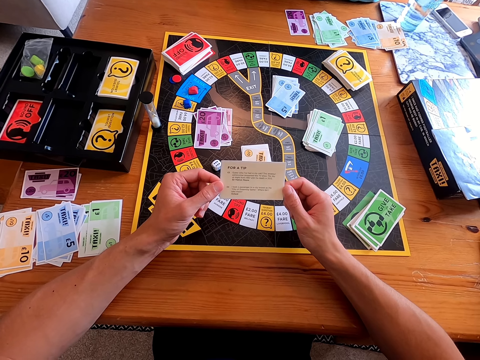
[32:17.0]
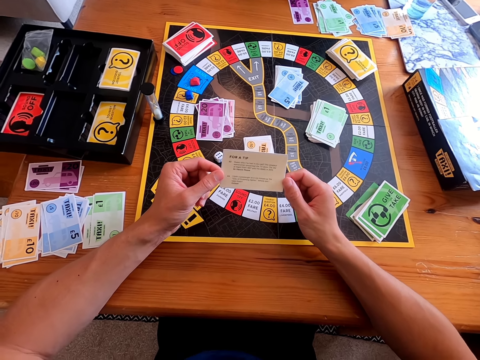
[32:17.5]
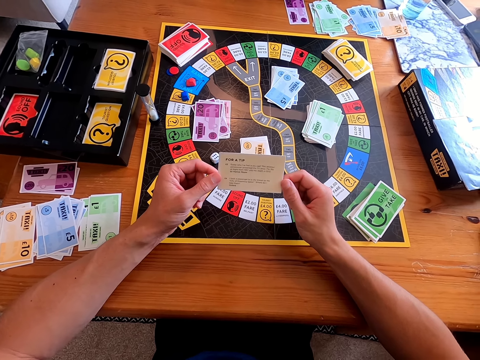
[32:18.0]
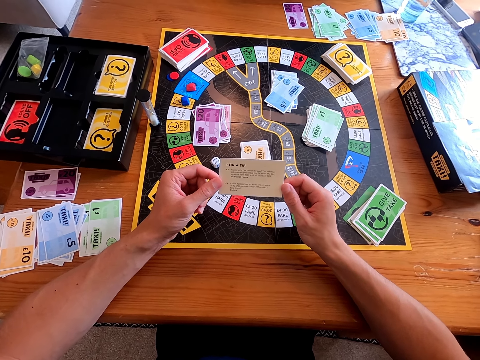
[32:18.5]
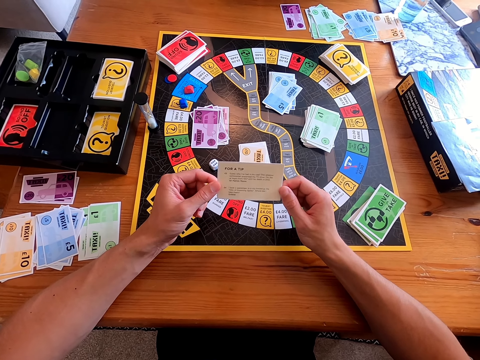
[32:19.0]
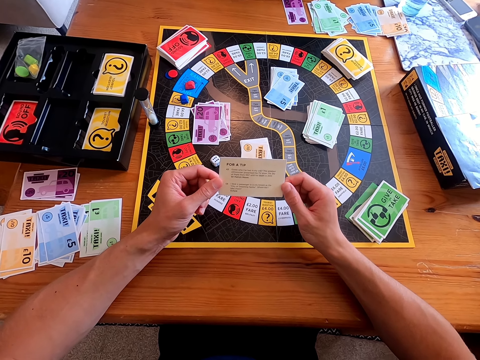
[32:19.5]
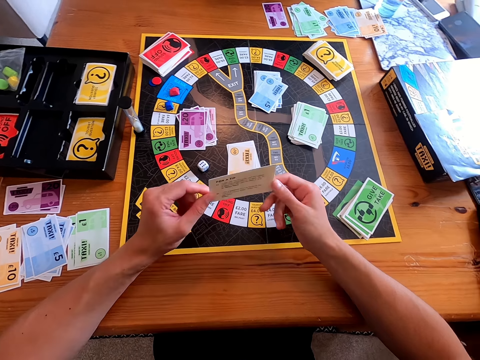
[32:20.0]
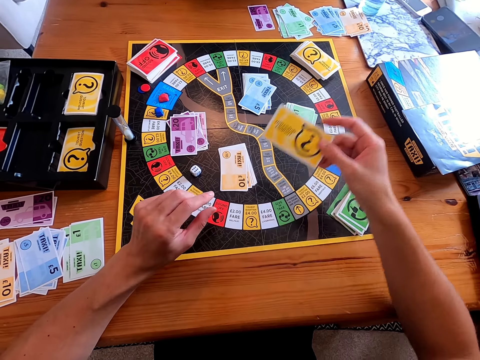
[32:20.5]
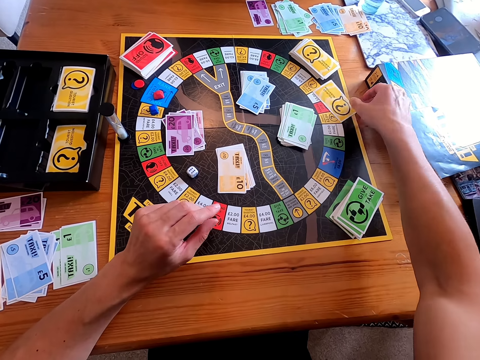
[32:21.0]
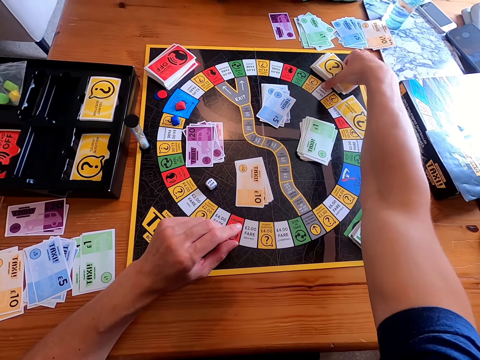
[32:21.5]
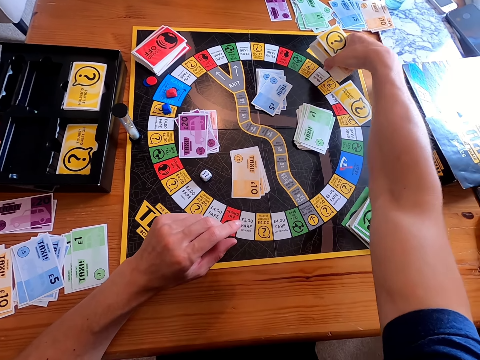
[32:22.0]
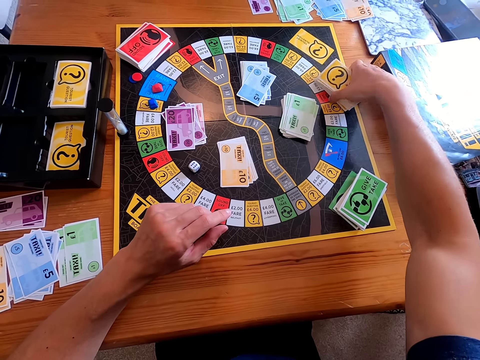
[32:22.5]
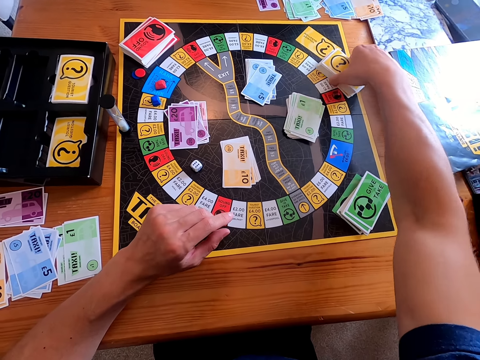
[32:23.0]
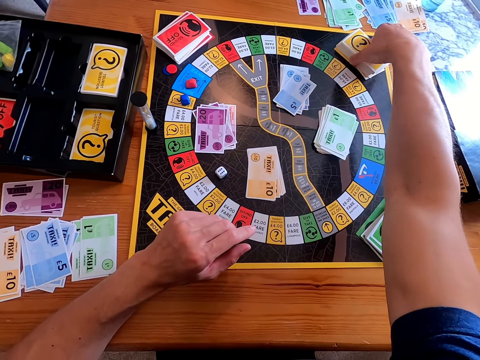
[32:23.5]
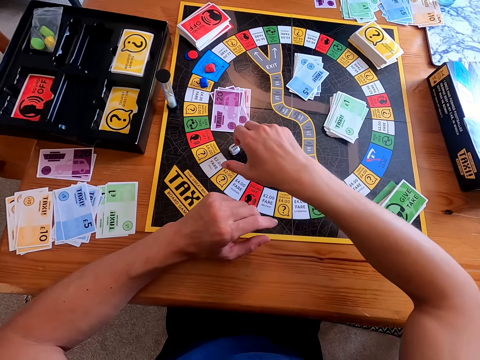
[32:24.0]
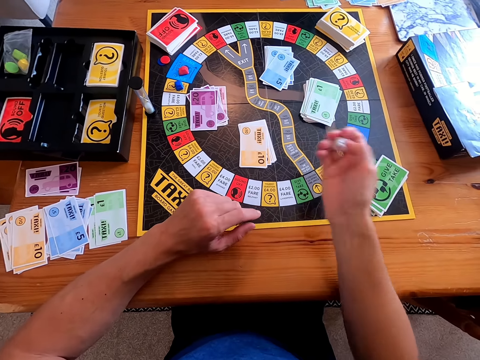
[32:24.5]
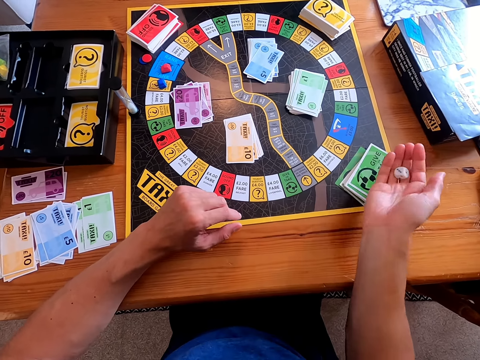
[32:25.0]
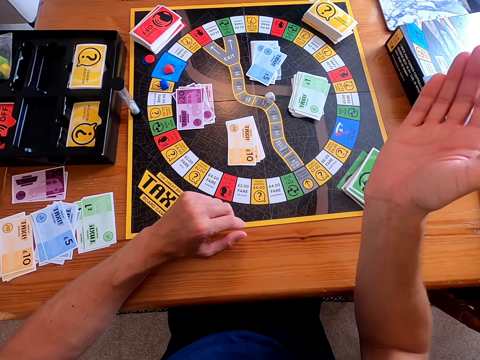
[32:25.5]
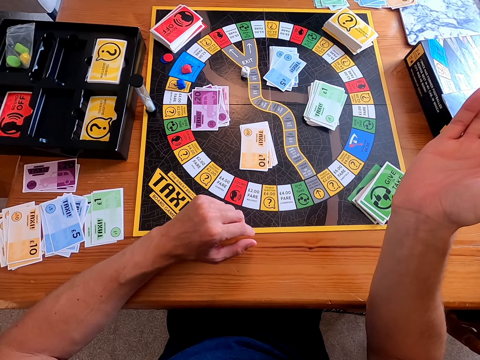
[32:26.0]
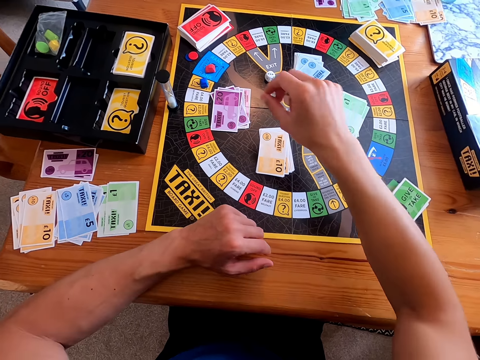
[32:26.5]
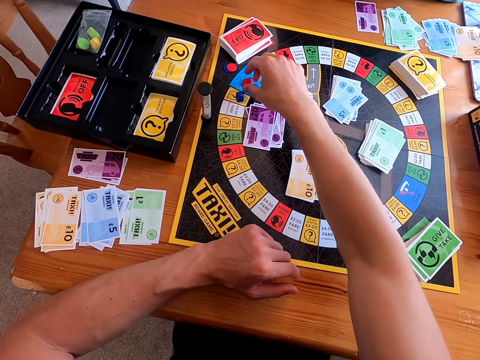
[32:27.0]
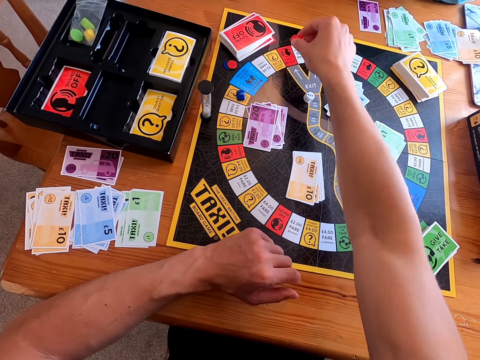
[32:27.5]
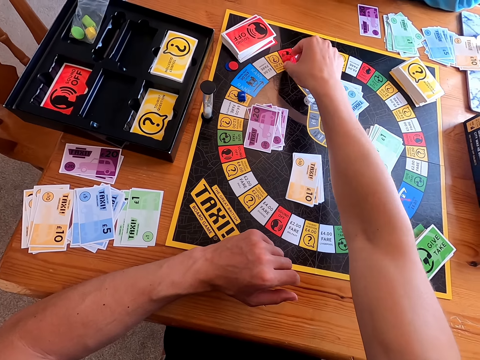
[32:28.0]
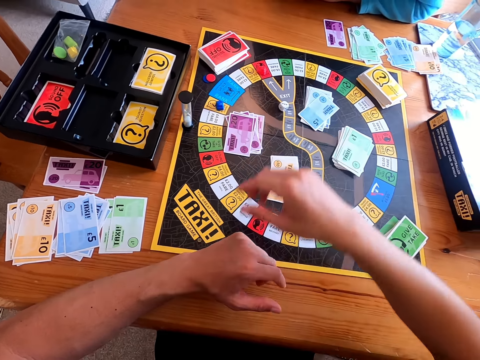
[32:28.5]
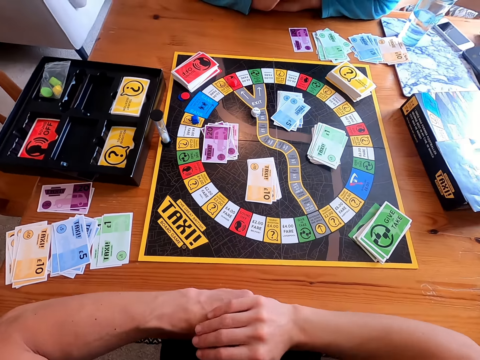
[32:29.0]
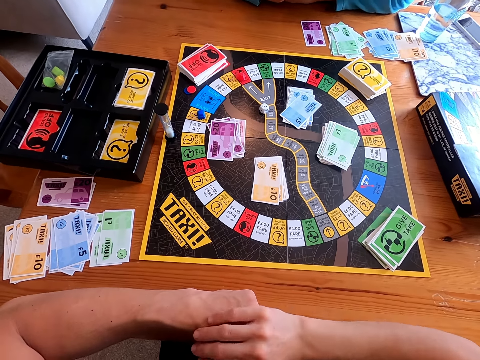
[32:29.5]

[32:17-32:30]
The camera wearer places the card on the board. He moves the cards on the board. He picks cards. He picks a dice from the board. He rolls the dice in his hand. He throws the dice on the board. He moves the piece forward on the board.

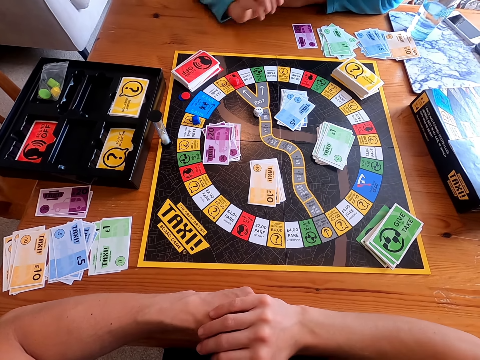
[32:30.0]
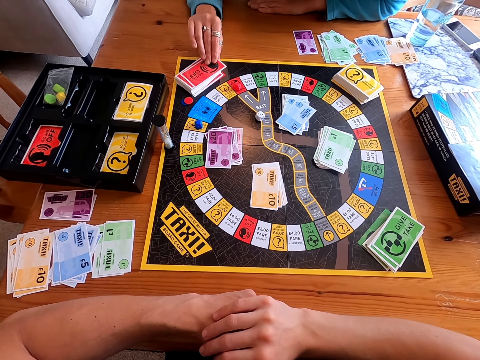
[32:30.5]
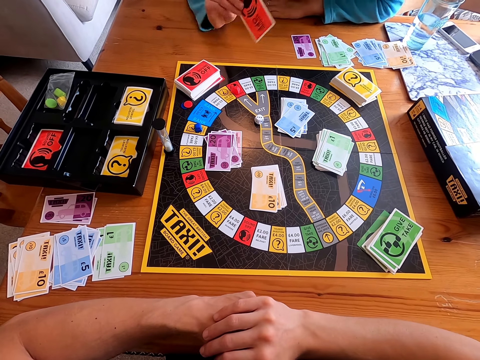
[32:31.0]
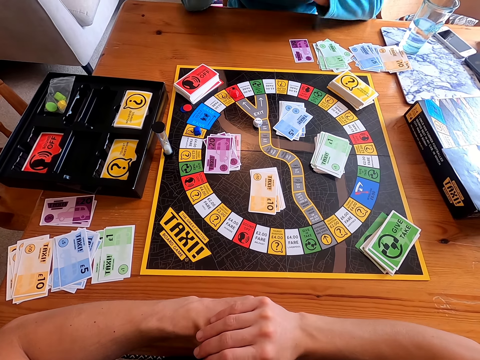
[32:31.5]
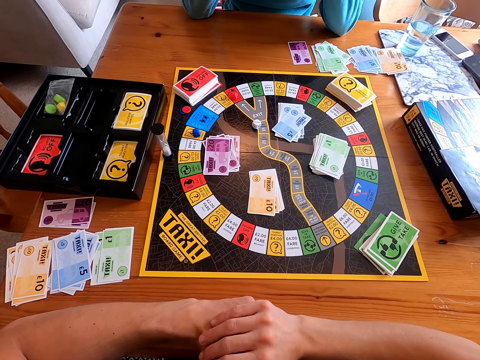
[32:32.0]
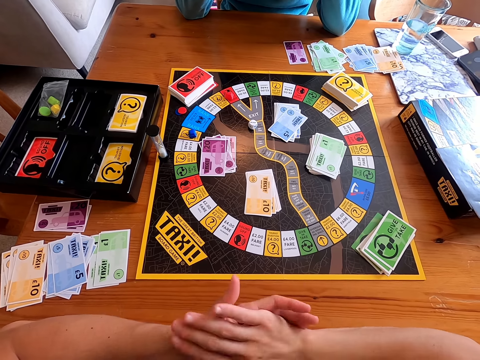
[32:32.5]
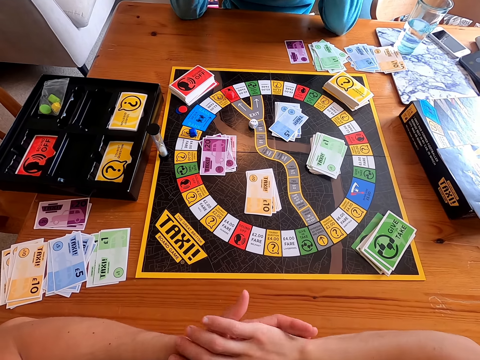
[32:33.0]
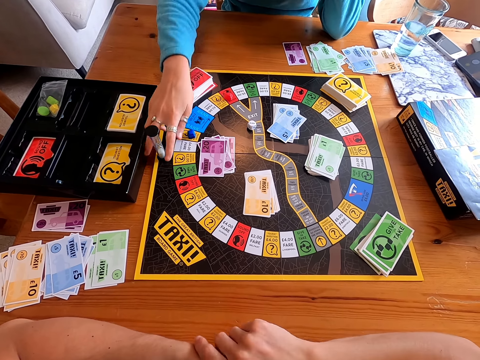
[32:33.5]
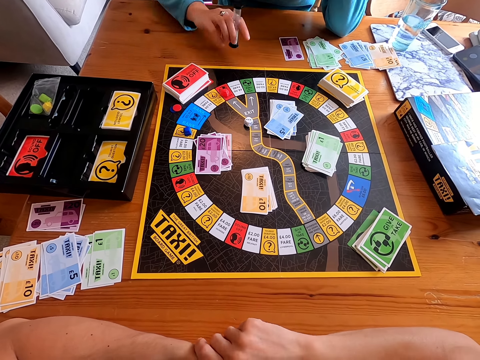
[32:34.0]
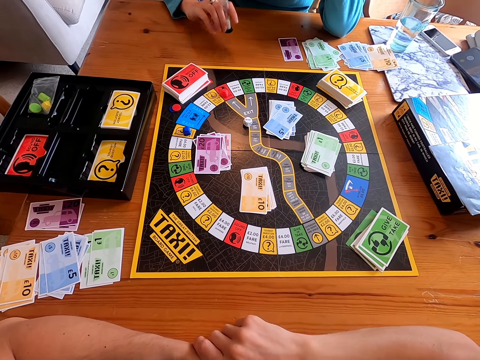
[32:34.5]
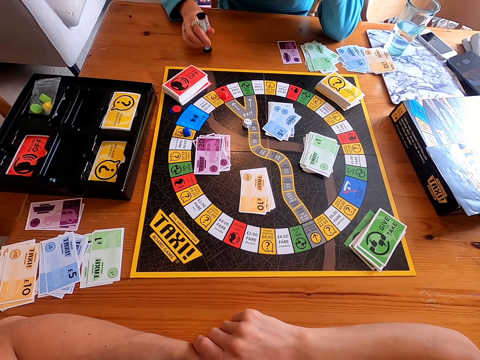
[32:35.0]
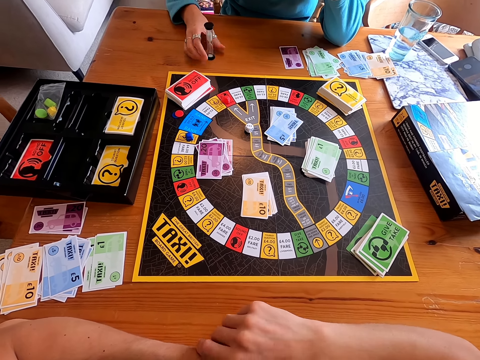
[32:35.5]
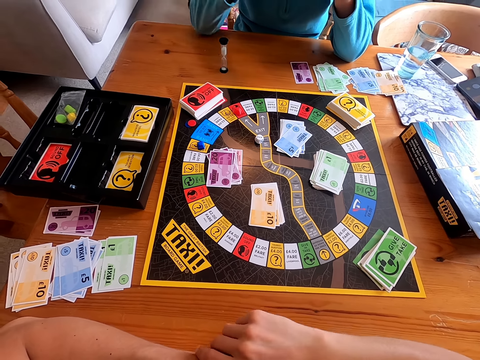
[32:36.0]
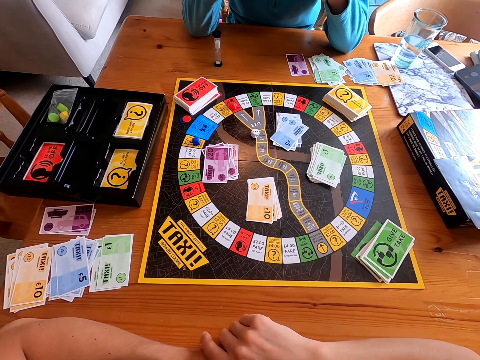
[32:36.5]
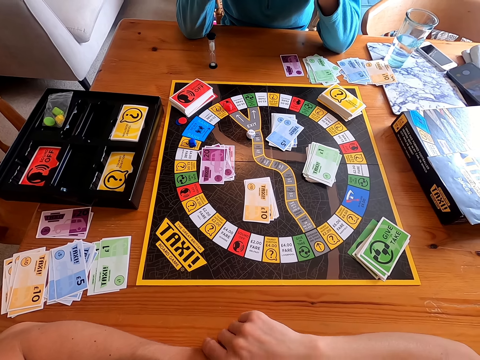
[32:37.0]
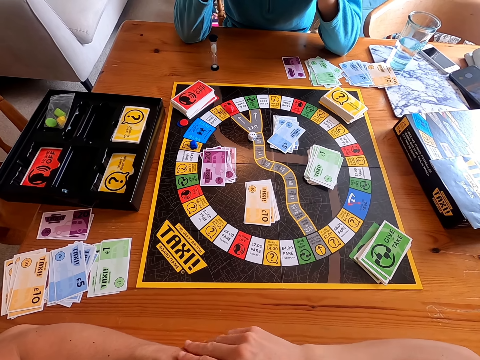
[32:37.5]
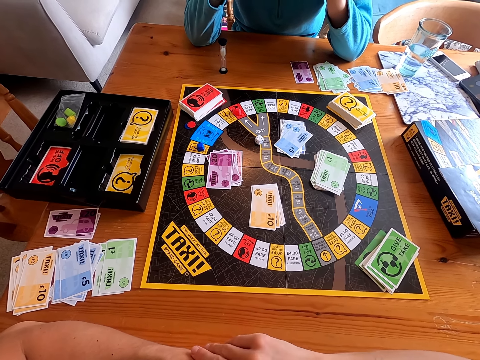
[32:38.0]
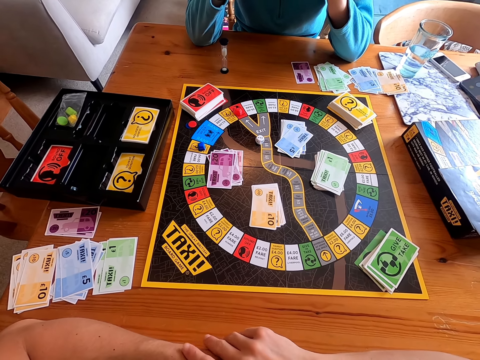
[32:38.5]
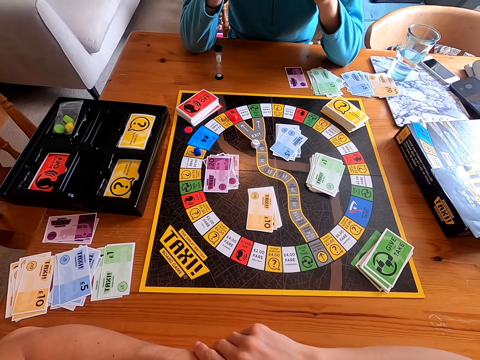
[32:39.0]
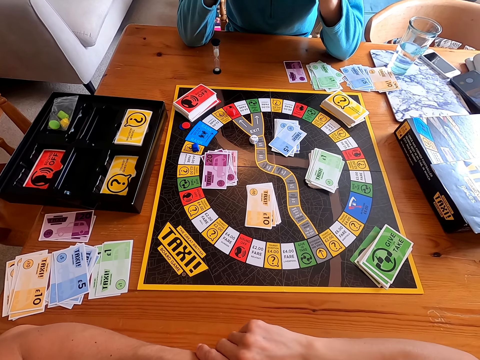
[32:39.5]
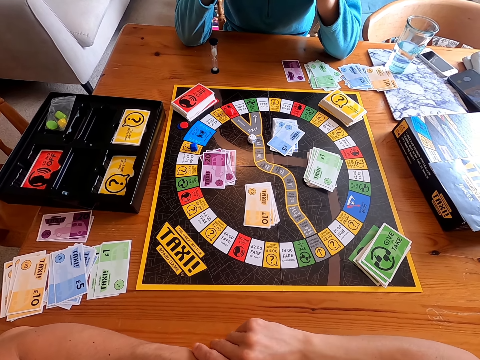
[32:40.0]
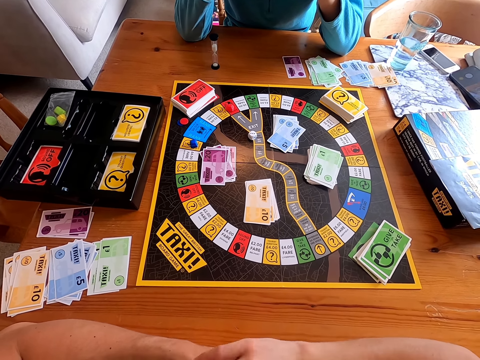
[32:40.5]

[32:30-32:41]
A woman picks a card from the board. She picks a tube from the board. She places the jar on the table. The camera wearer talks to the woman.

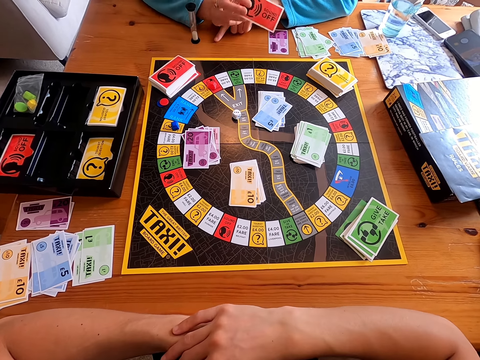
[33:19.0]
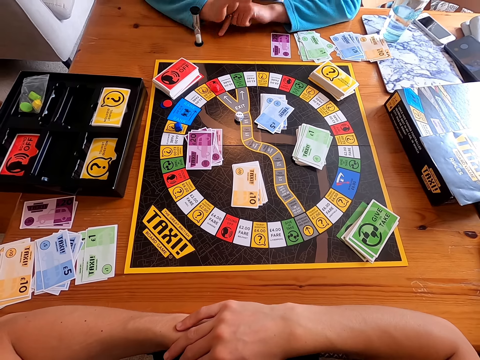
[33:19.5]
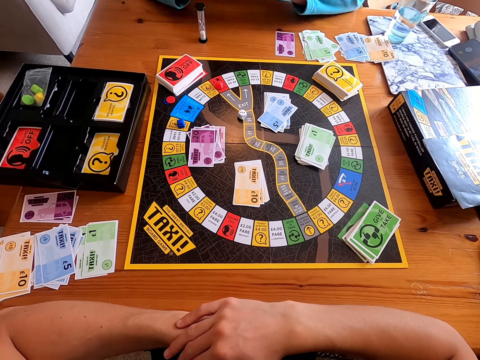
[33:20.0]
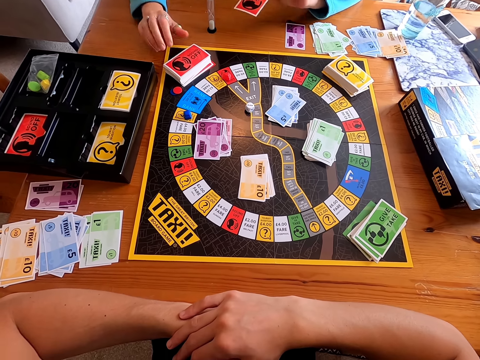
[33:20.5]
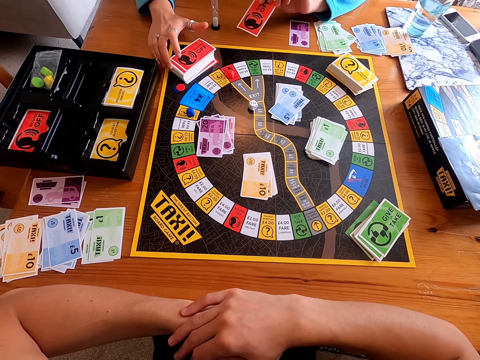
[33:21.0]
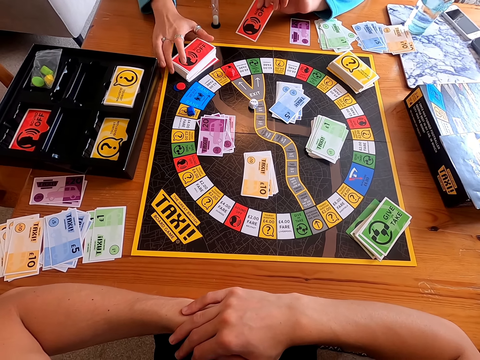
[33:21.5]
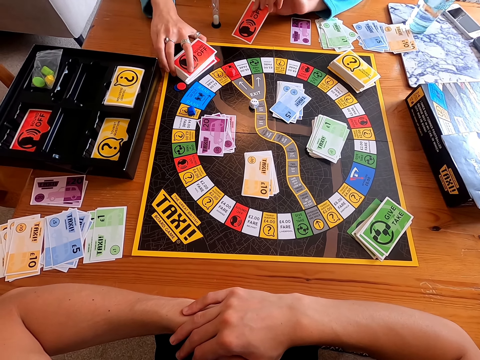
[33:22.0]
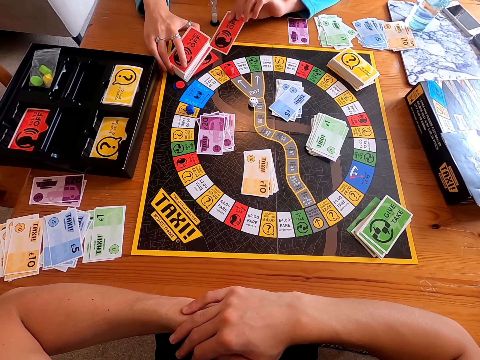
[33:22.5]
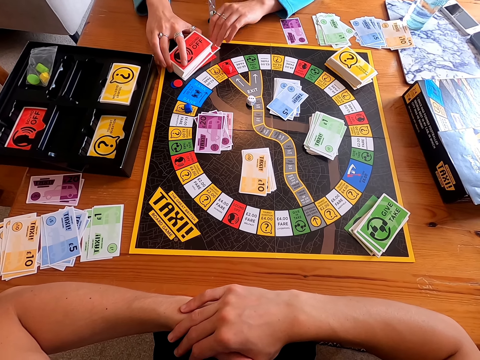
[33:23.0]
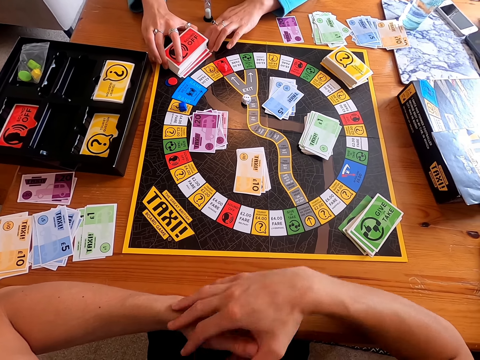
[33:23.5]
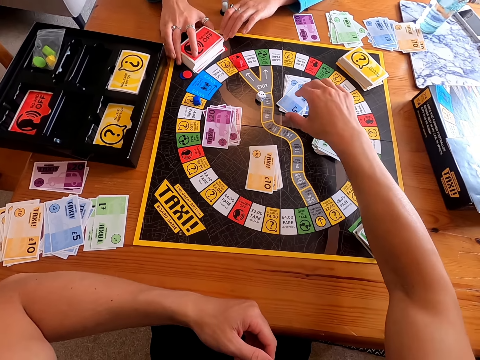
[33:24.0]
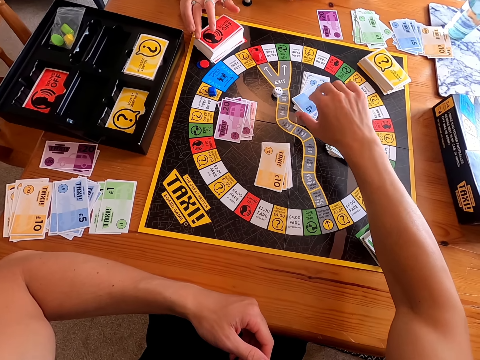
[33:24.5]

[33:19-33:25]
A woman holds cards. She puts the card inside the other cards. The camera wearer holds cards. They pick a card from the board.
